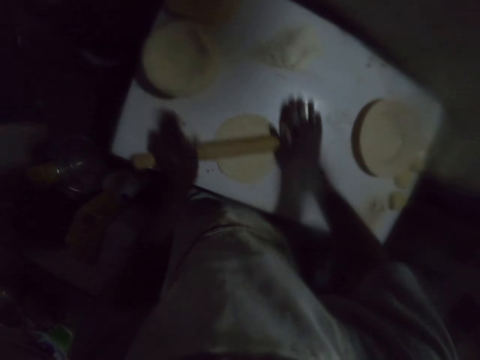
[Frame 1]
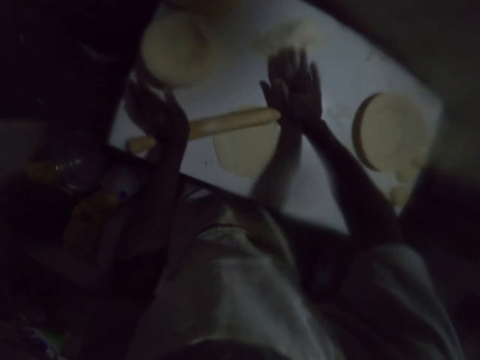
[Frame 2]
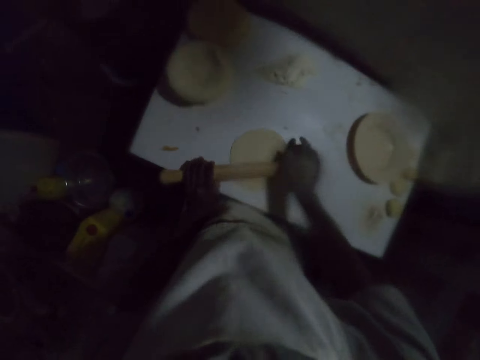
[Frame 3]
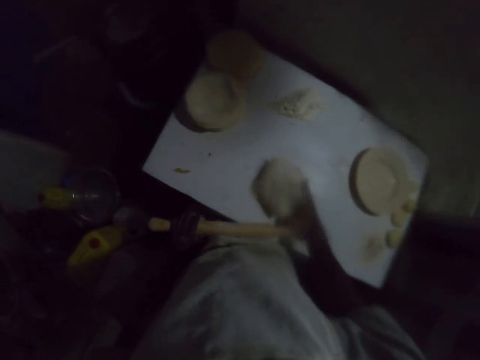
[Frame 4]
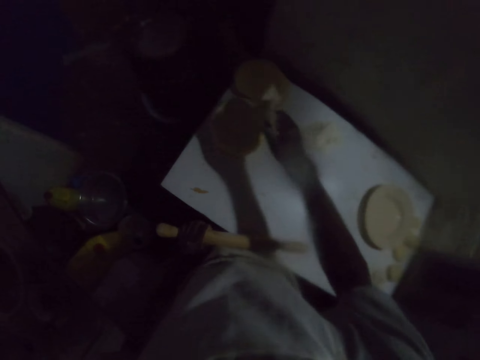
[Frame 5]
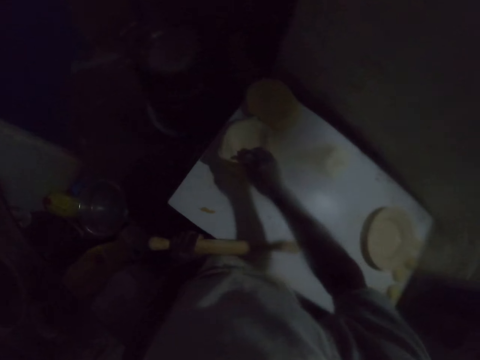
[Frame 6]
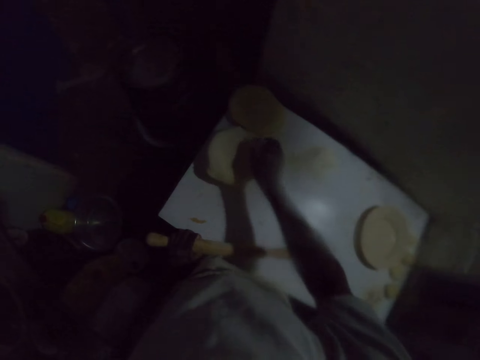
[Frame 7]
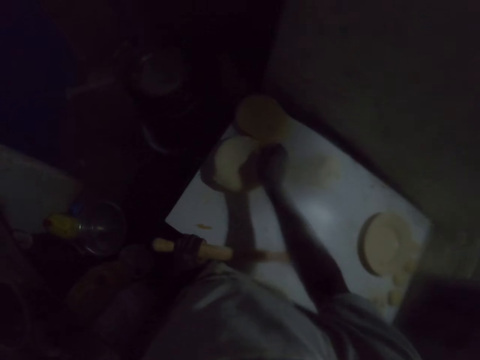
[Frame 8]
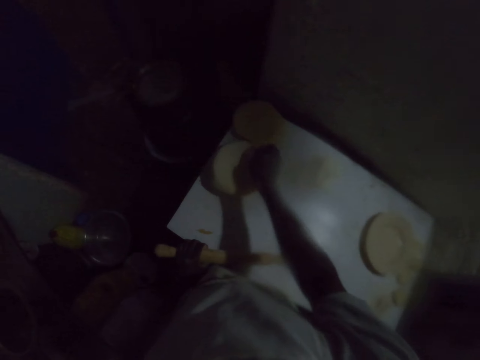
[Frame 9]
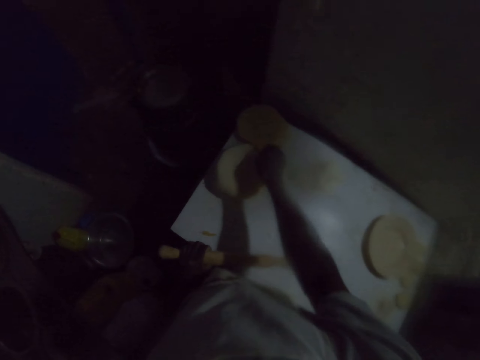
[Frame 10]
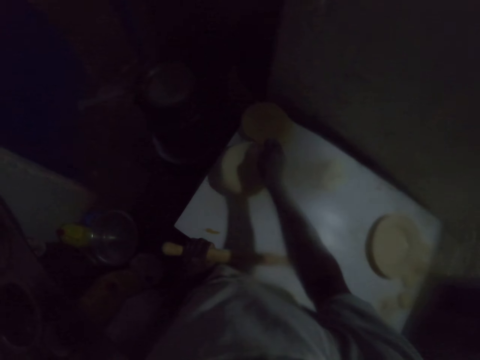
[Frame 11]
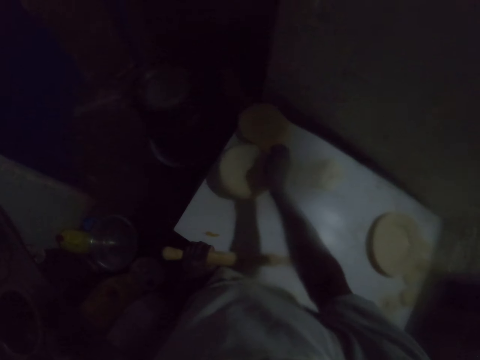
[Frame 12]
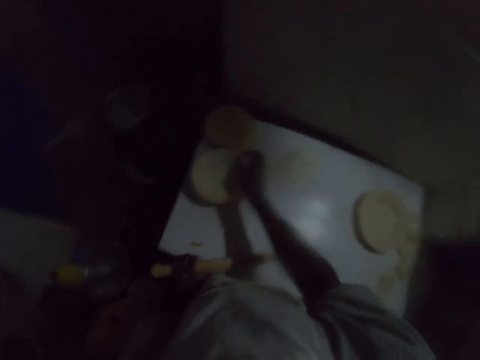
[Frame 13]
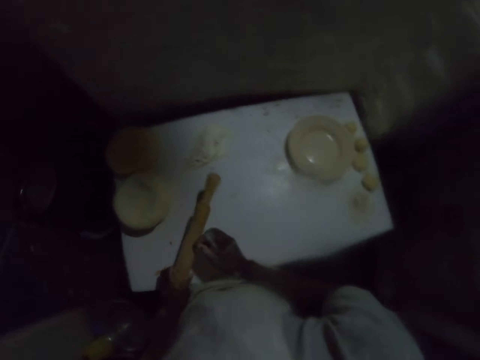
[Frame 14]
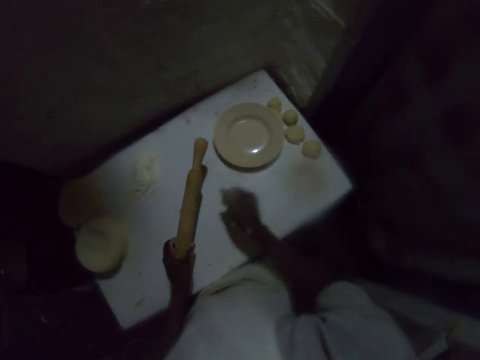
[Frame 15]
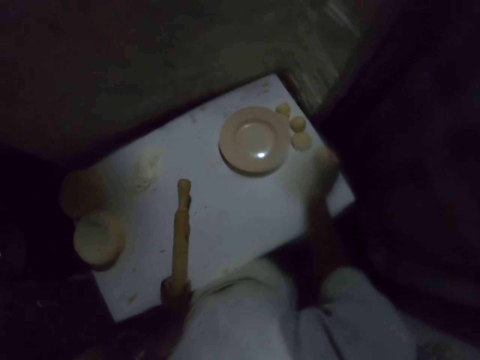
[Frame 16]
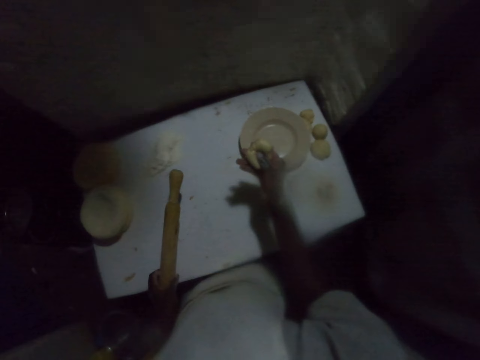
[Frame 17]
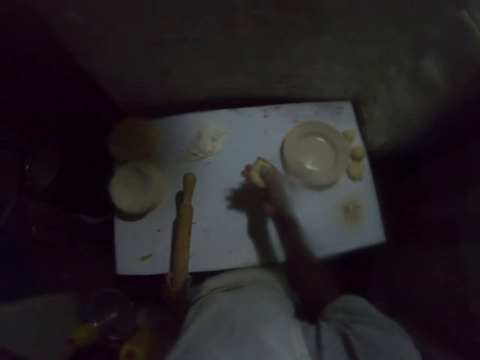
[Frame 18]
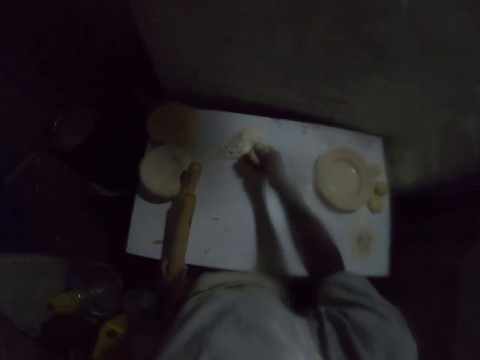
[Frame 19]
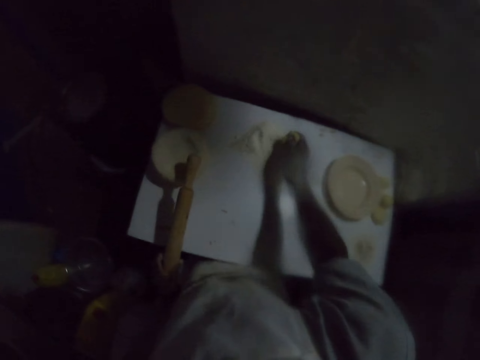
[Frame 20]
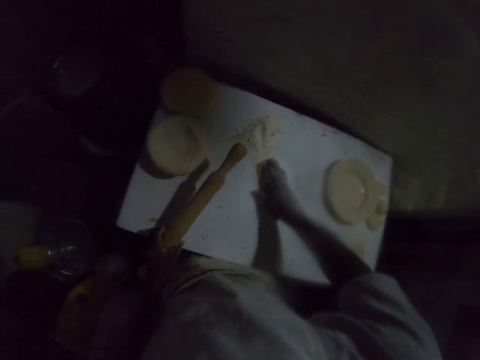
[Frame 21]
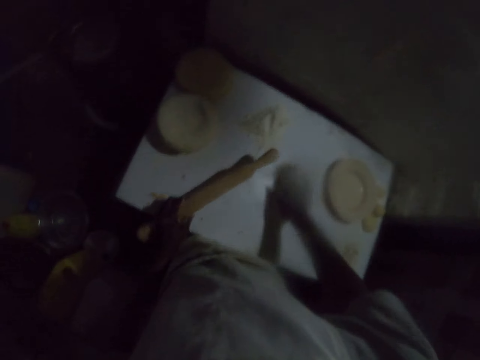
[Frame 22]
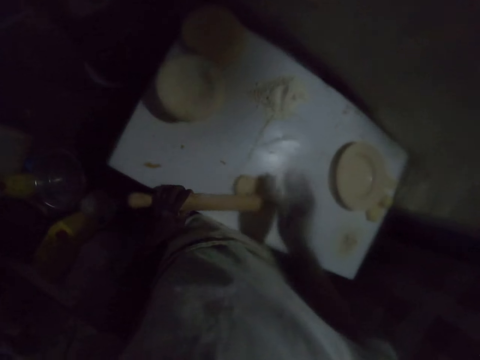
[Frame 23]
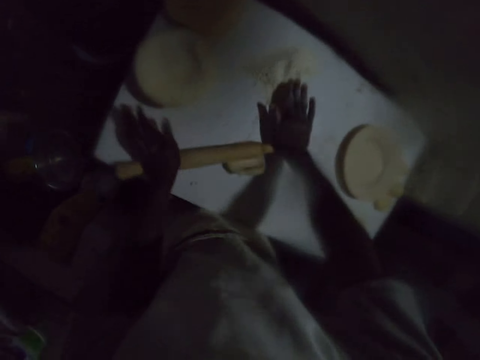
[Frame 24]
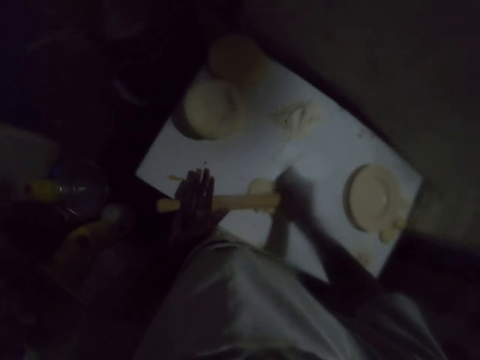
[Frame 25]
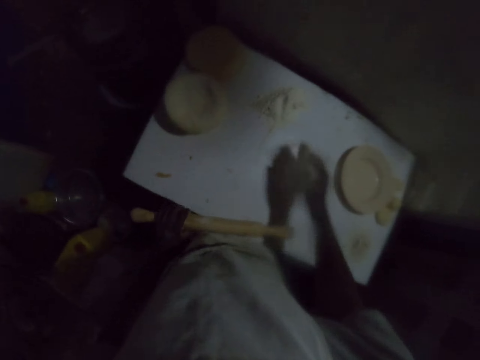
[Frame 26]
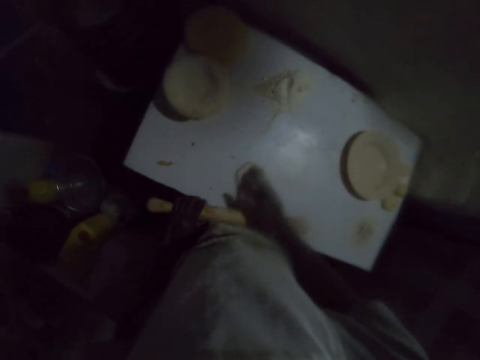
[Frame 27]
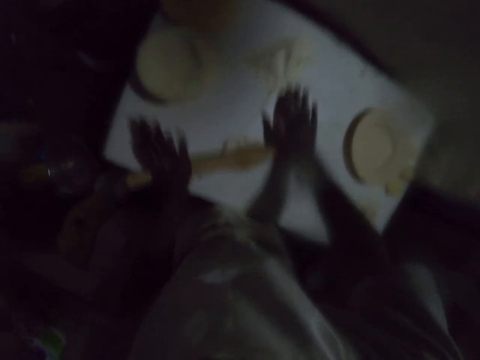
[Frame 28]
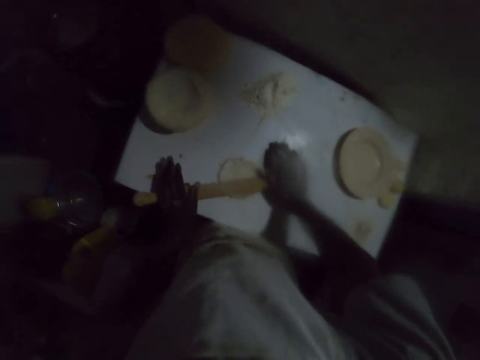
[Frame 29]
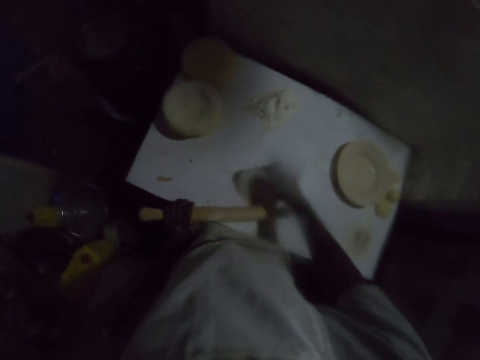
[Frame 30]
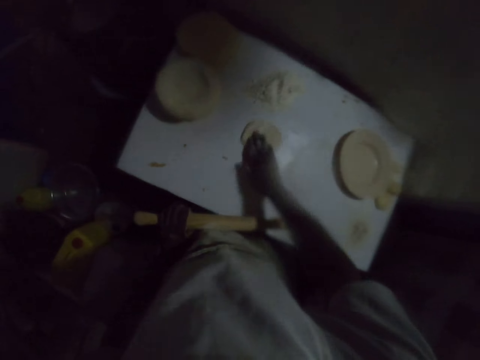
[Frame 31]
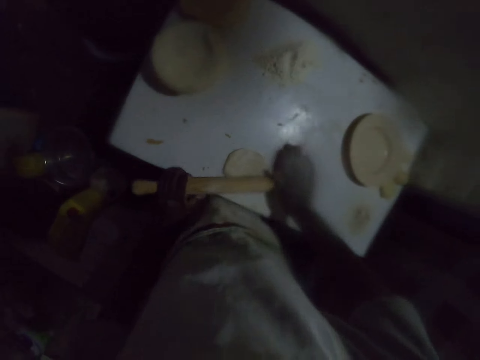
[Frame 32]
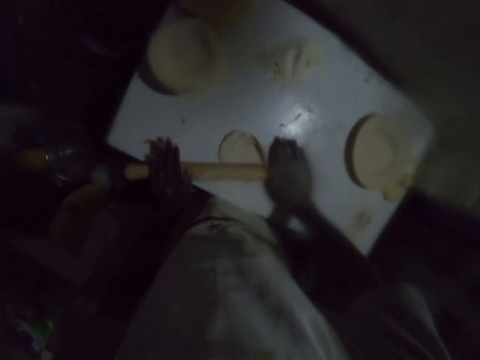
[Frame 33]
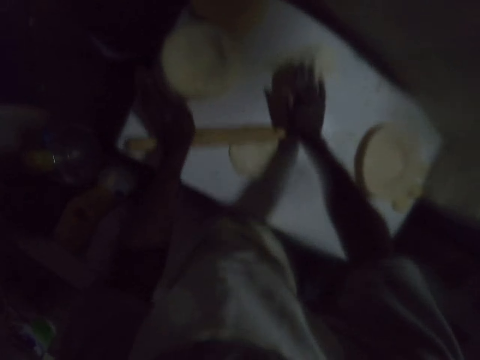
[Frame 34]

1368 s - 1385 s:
The camera wearer rolls the dough with a rolling pin. They pick up the rolled dough on the table and put the rolled dough on other dough. They straighten the dough with the right hand. They pick up a dough ball on the table with the right hand. They put the dough on the flour. They put the flour on the dough. They roll the dough with the rolling pin. They turn the dough on the table with the right hand. They roll the dough with the rolling pin. They turn the dough on the table with the right hand. They roll the dough with the rolling pin.

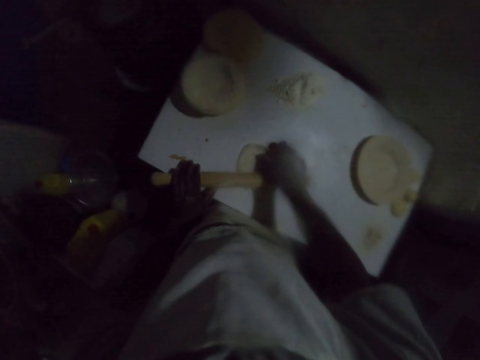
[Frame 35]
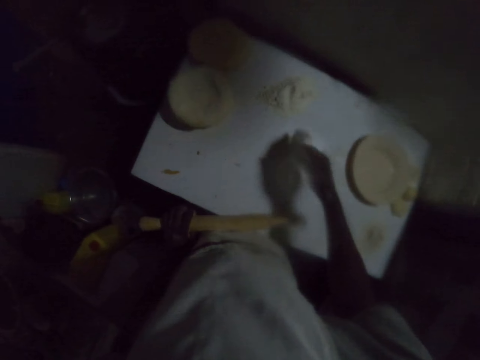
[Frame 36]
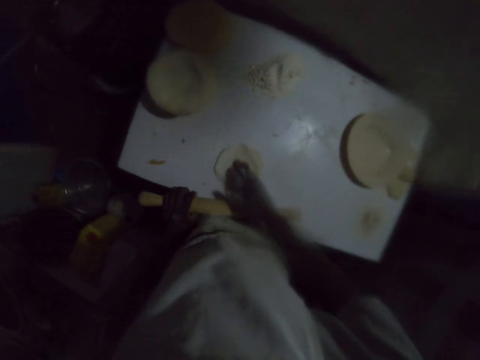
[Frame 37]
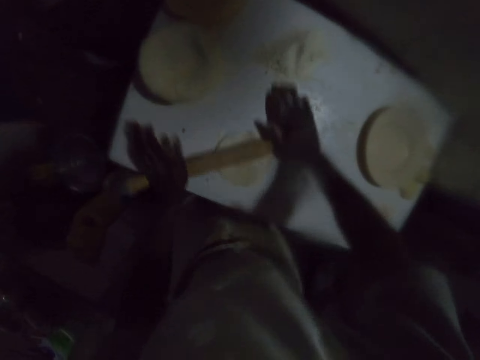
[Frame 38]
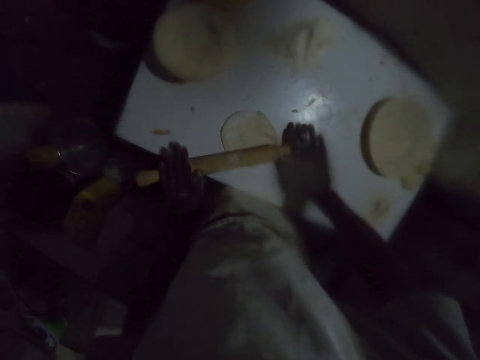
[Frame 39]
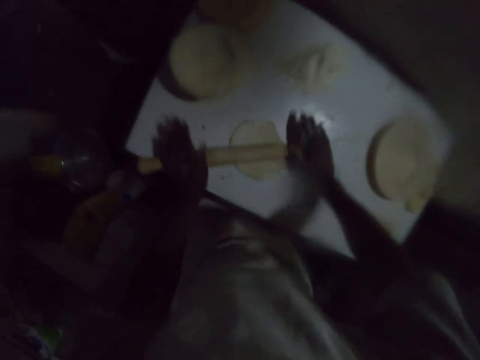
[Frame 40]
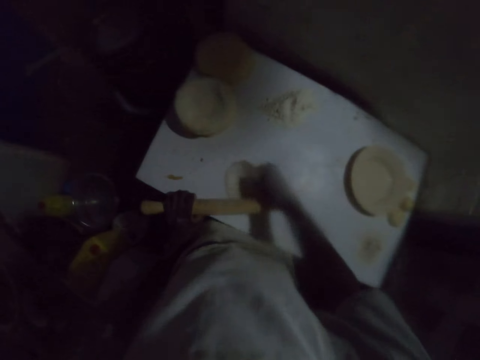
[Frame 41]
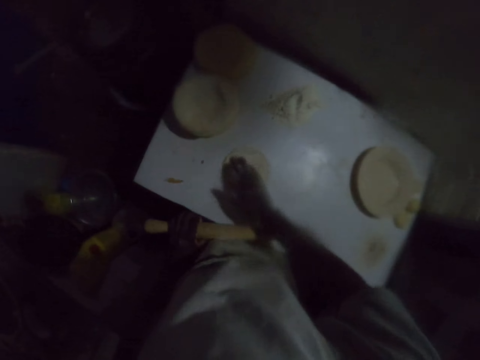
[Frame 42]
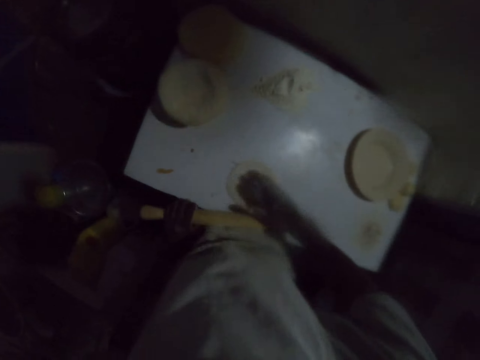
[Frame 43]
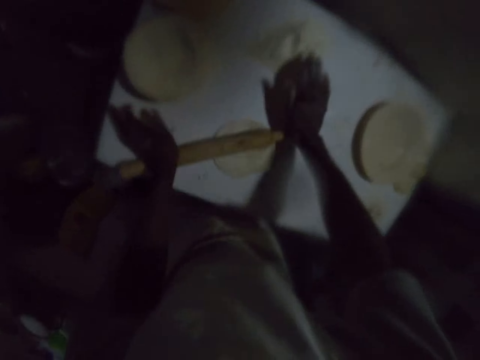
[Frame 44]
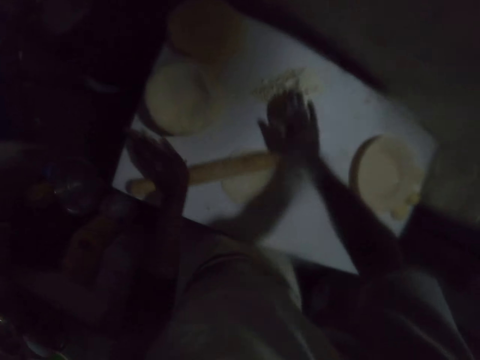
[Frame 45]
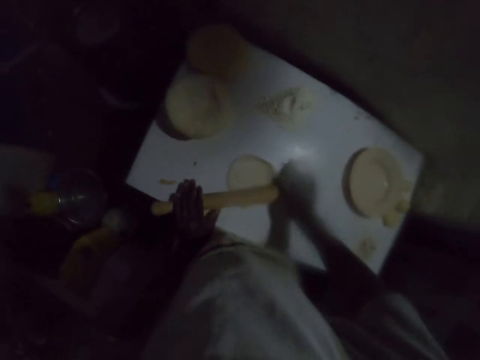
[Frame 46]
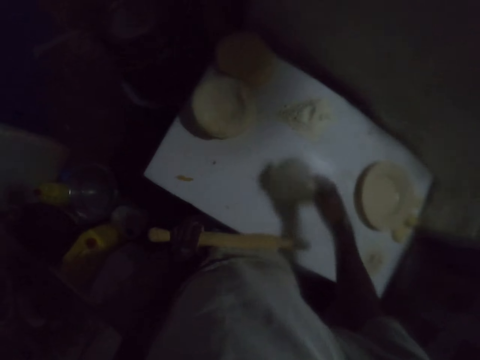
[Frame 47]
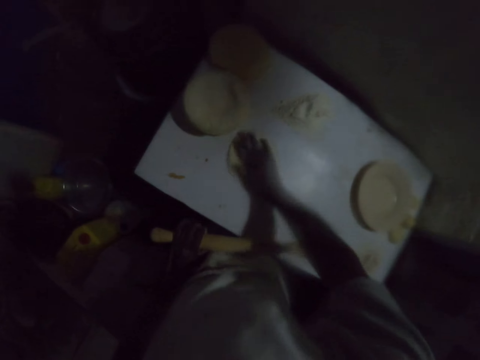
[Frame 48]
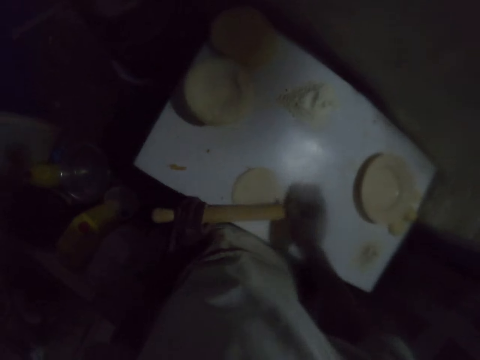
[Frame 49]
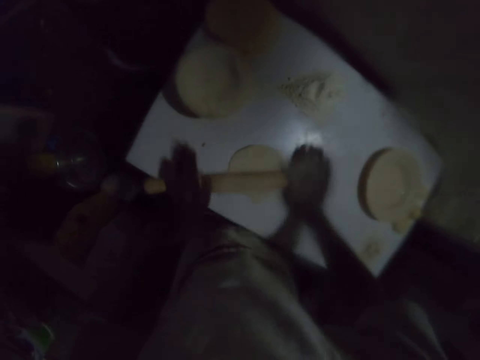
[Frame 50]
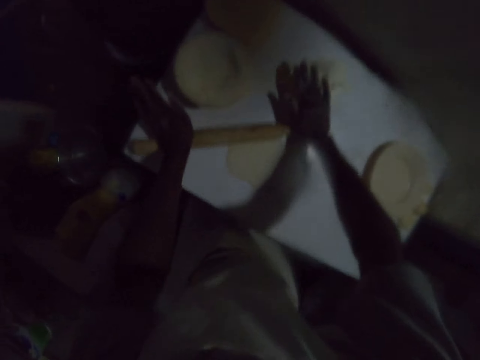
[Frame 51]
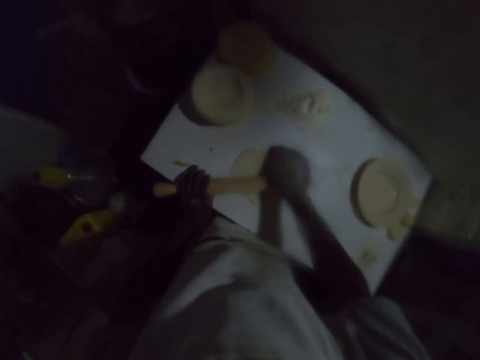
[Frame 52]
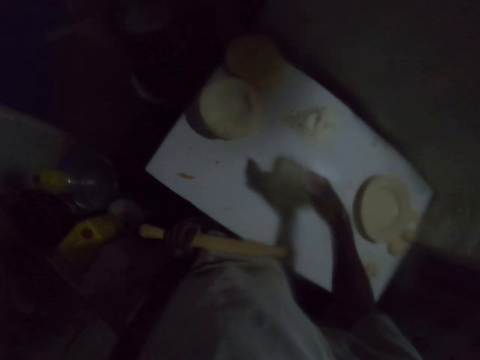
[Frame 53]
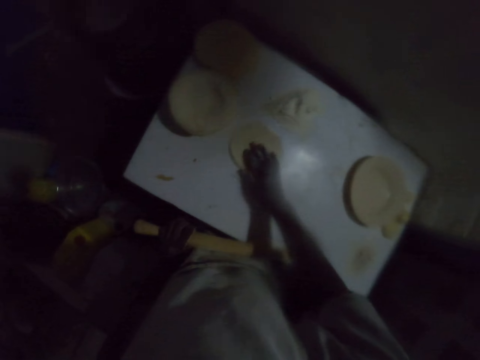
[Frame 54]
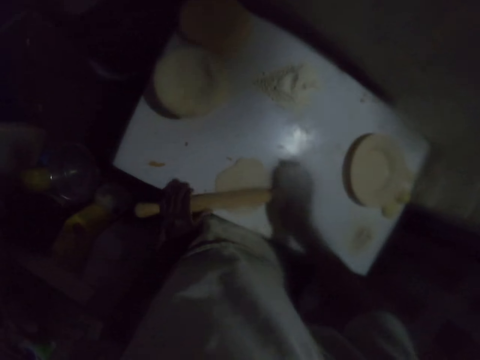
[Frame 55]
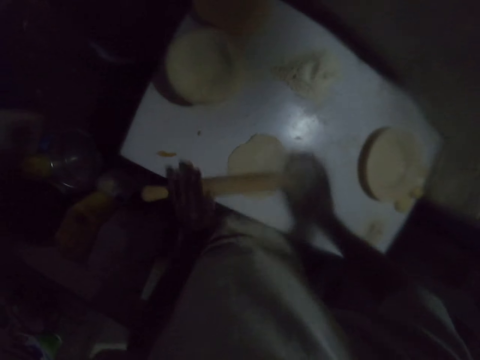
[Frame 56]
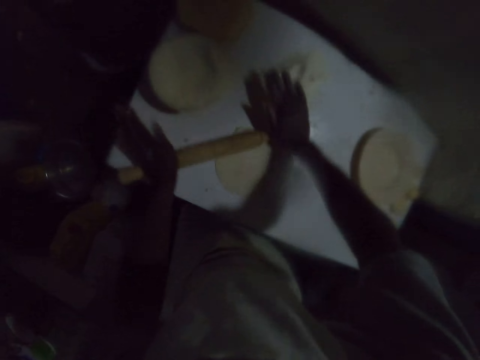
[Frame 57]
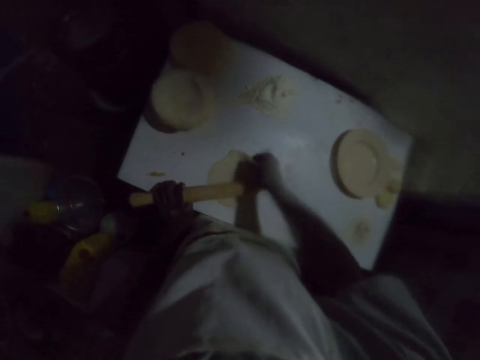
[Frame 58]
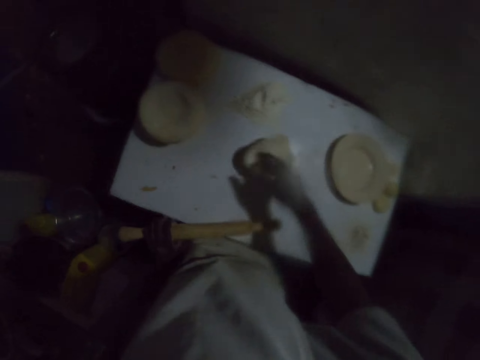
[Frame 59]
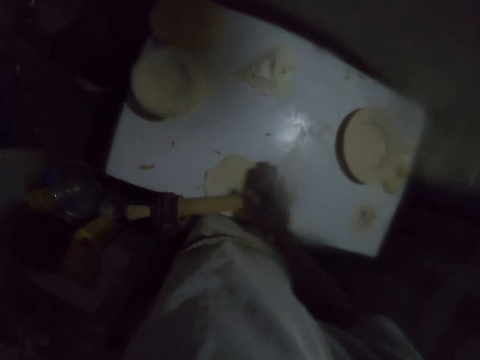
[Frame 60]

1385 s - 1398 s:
The camera wearer turns the dough on the table with the right hand. They roll the dough with a rolling pin. They turn the dough on the table with the right hand. They roll the dough with the rolling pin. They turn the dough on the table with the right hand. They roll the dough with the rolling pin. They turn the dough on the table with the right hand. They roll the dough with the rolling pin. They turn the dough on the table.
